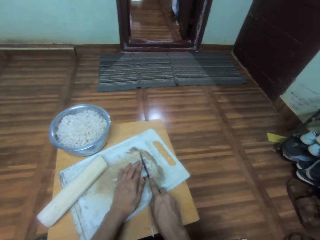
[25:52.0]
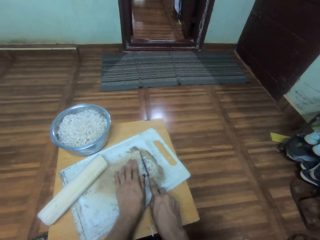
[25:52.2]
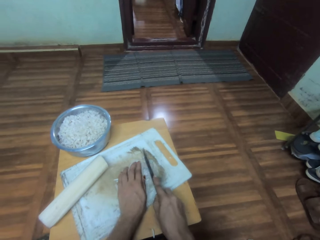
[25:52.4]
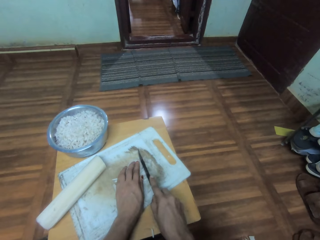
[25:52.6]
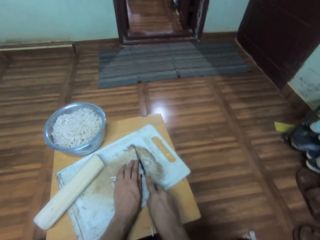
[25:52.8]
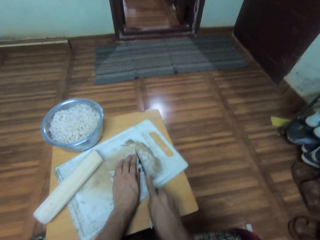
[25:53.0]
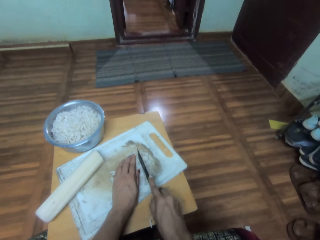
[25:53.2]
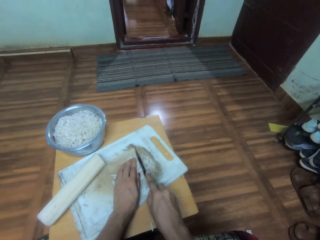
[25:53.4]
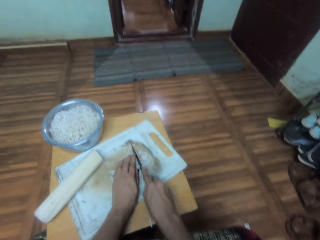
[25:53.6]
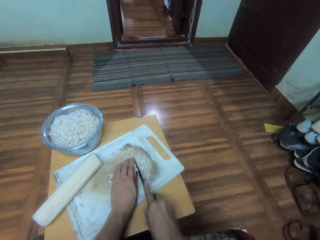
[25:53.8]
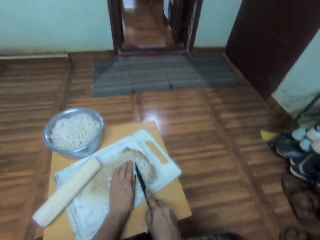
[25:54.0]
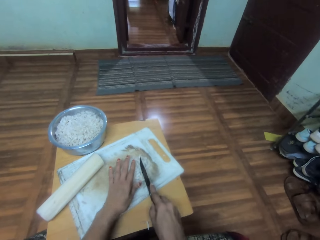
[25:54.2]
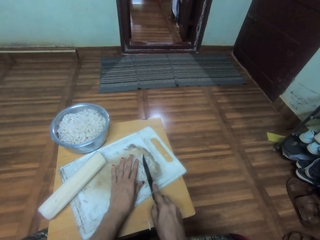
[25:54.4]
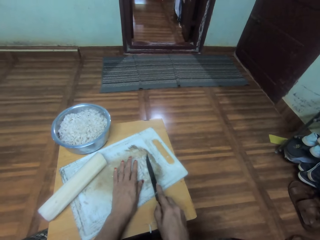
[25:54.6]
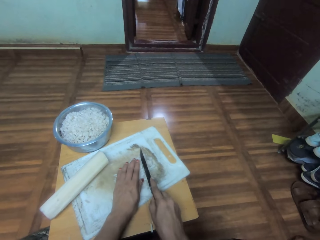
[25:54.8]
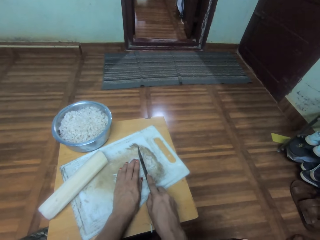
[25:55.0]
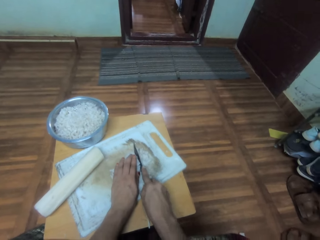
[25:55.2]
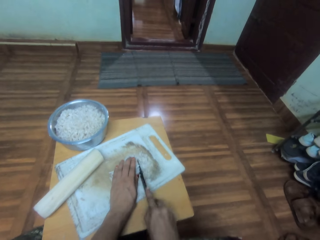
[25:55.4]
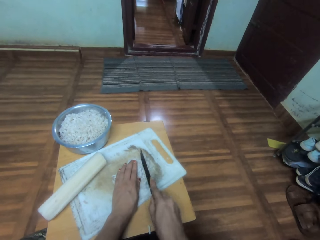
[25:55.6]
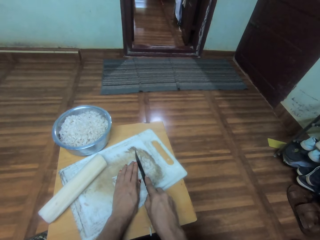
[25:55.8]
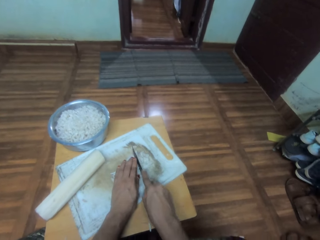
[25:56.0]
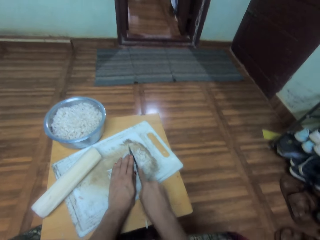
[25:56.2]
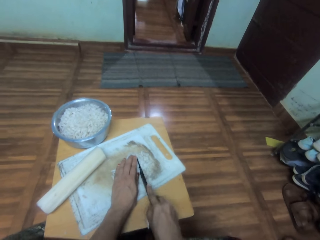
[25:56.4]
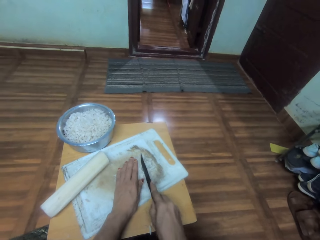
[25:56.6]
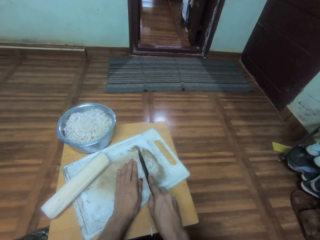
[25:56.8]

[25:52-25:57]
The camera wearer cuts something.

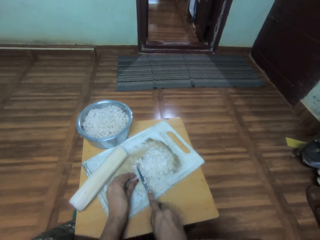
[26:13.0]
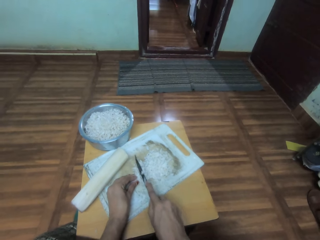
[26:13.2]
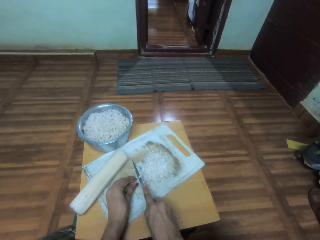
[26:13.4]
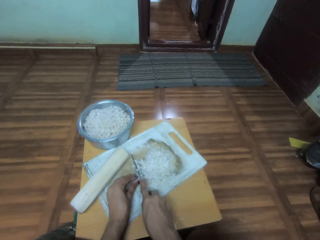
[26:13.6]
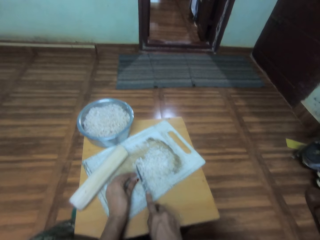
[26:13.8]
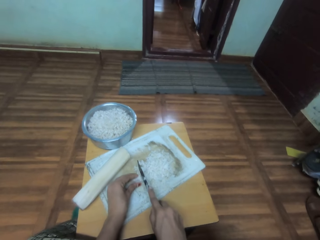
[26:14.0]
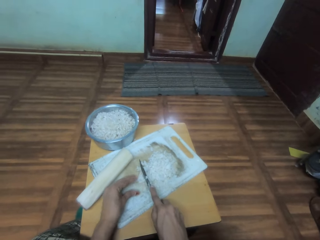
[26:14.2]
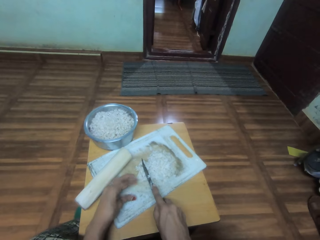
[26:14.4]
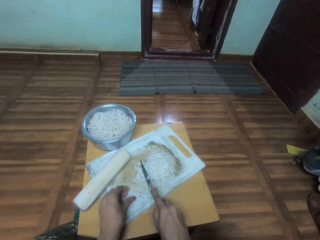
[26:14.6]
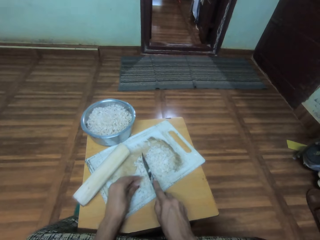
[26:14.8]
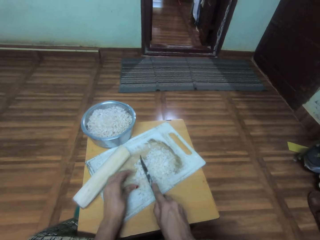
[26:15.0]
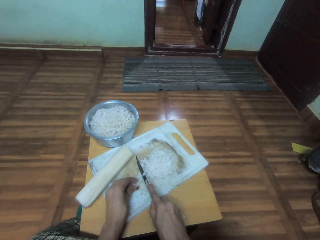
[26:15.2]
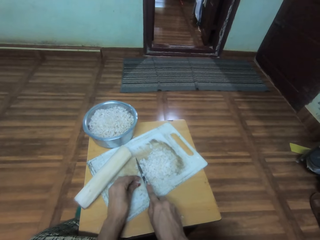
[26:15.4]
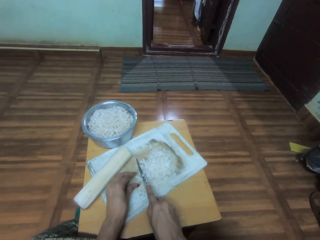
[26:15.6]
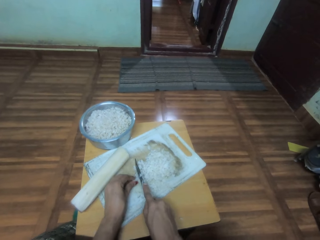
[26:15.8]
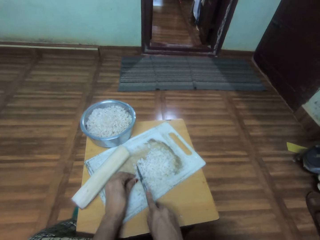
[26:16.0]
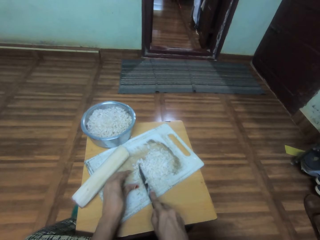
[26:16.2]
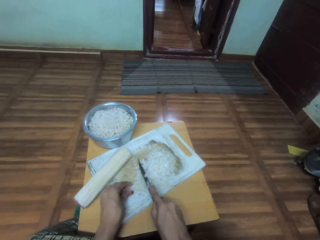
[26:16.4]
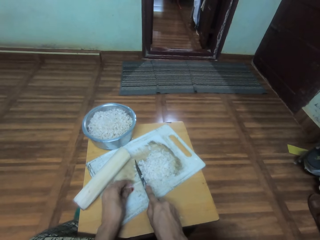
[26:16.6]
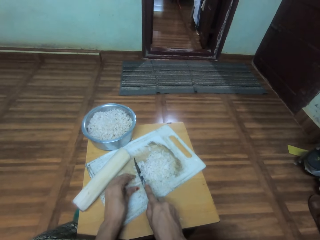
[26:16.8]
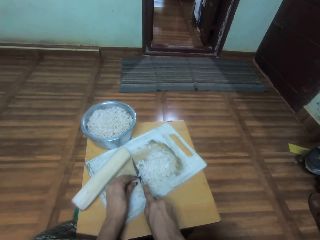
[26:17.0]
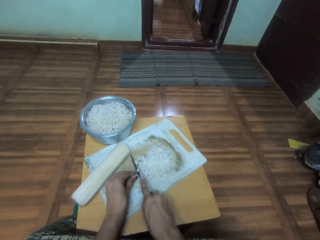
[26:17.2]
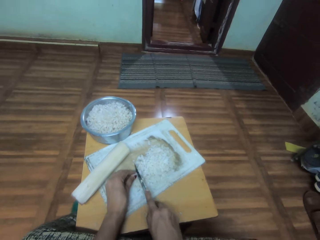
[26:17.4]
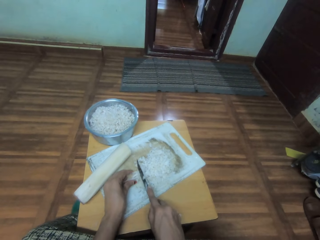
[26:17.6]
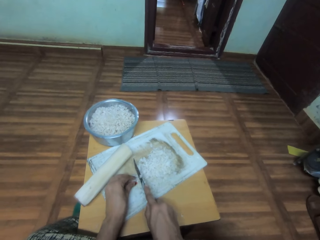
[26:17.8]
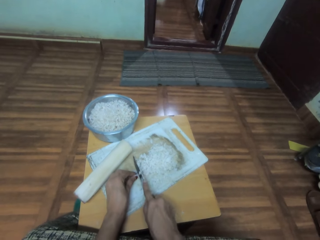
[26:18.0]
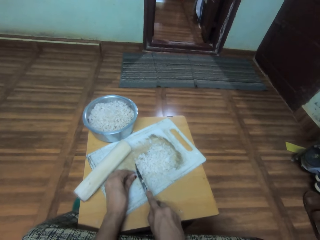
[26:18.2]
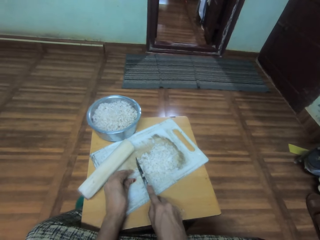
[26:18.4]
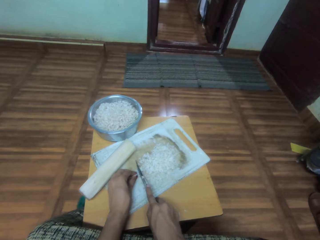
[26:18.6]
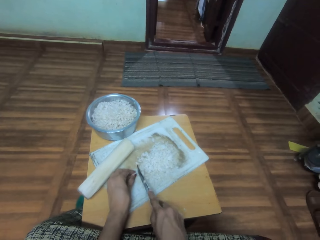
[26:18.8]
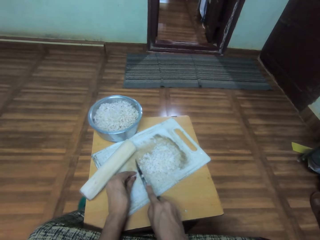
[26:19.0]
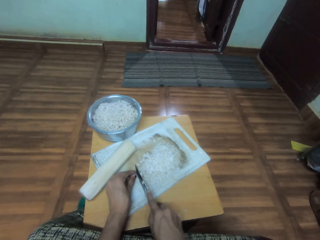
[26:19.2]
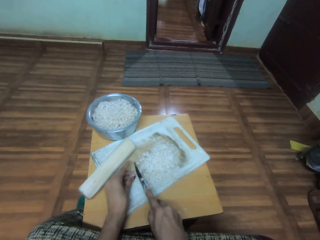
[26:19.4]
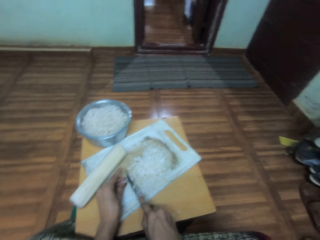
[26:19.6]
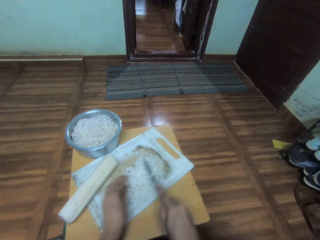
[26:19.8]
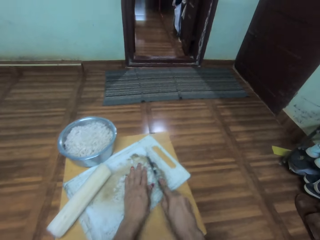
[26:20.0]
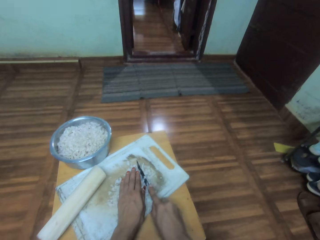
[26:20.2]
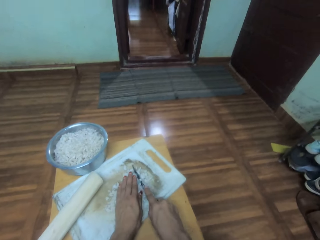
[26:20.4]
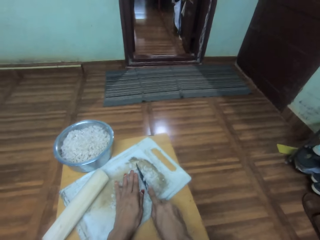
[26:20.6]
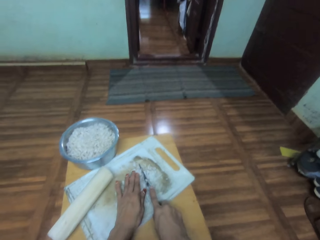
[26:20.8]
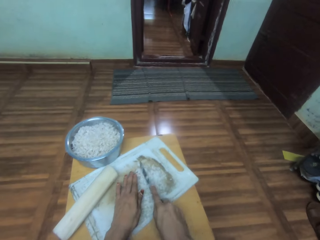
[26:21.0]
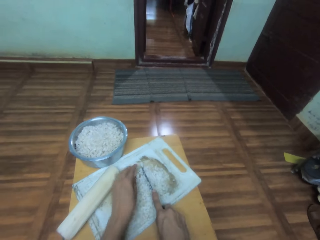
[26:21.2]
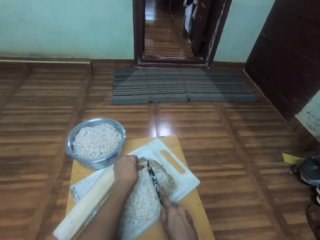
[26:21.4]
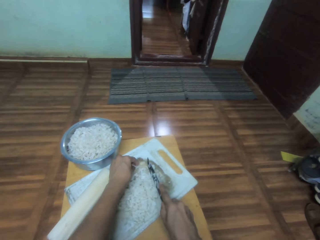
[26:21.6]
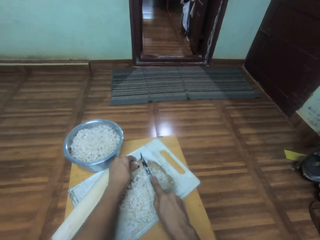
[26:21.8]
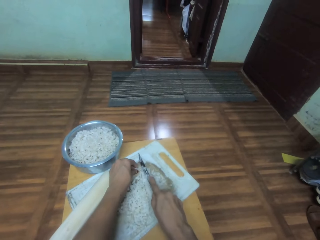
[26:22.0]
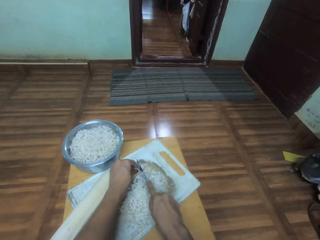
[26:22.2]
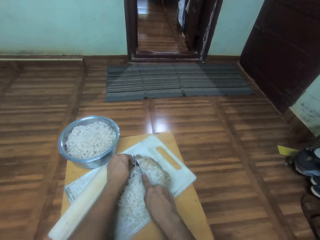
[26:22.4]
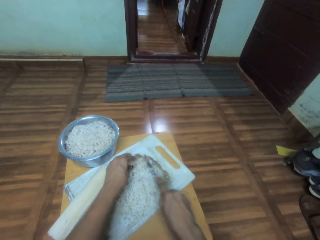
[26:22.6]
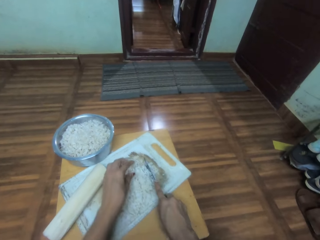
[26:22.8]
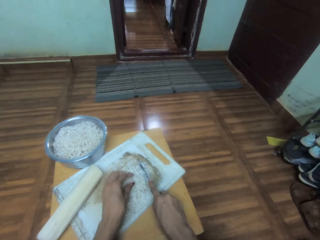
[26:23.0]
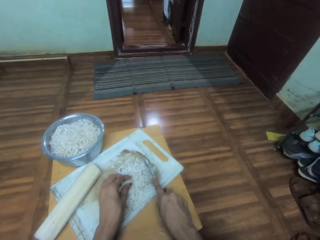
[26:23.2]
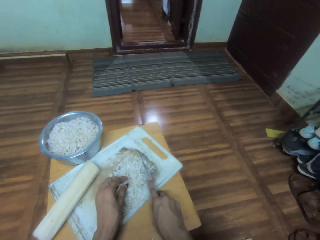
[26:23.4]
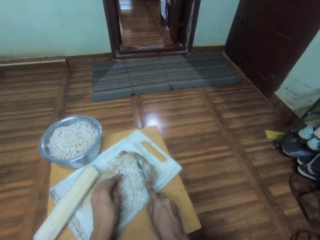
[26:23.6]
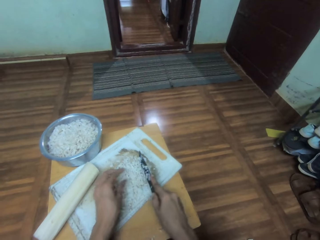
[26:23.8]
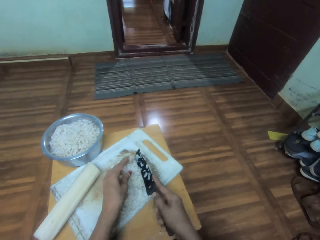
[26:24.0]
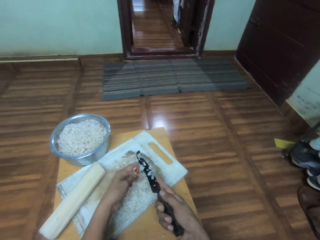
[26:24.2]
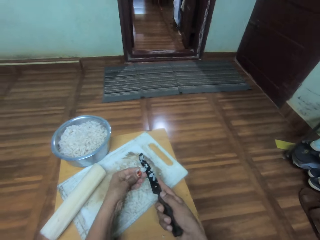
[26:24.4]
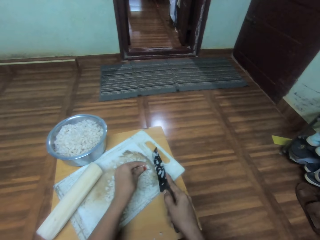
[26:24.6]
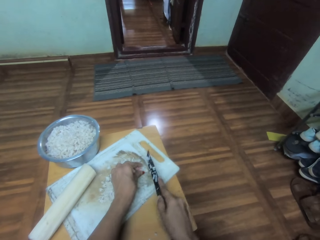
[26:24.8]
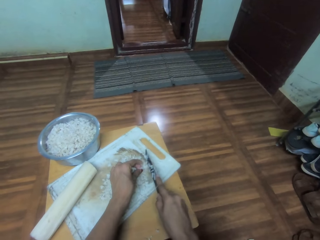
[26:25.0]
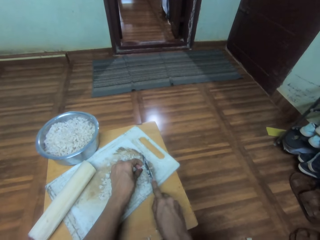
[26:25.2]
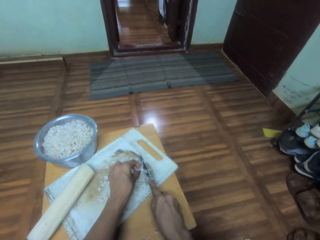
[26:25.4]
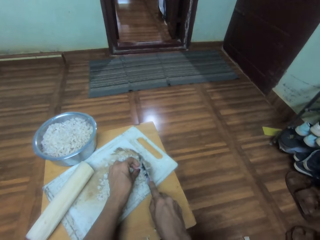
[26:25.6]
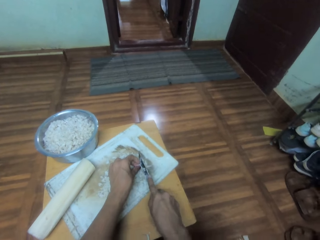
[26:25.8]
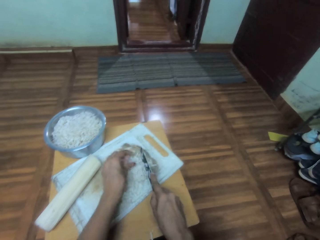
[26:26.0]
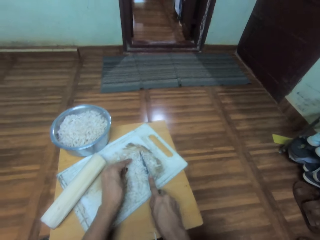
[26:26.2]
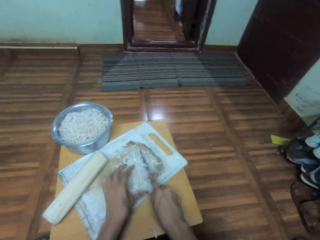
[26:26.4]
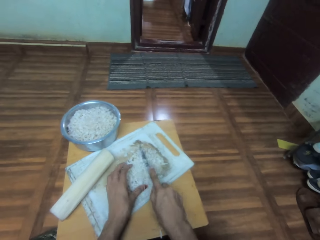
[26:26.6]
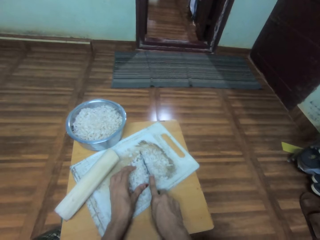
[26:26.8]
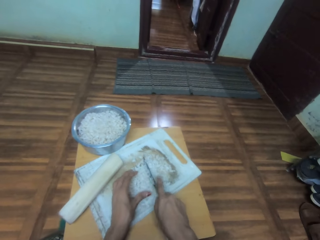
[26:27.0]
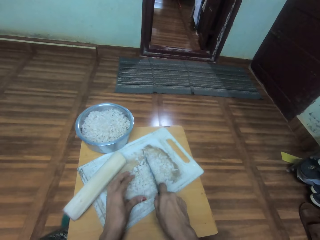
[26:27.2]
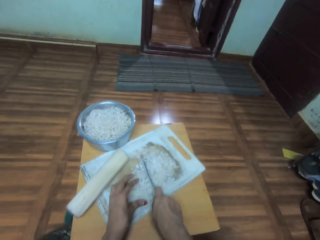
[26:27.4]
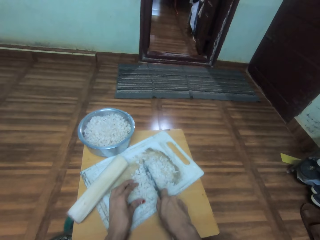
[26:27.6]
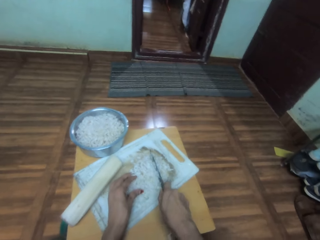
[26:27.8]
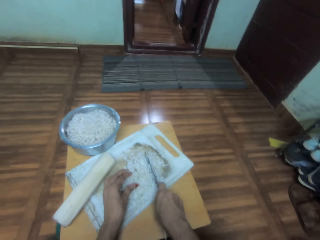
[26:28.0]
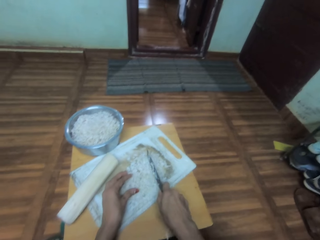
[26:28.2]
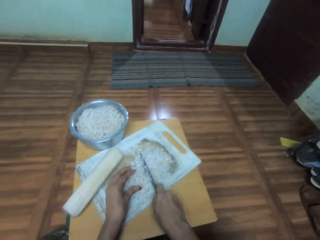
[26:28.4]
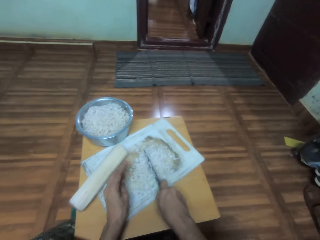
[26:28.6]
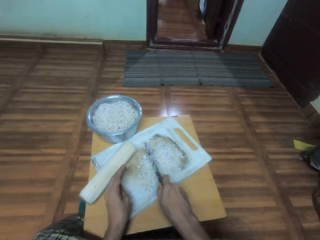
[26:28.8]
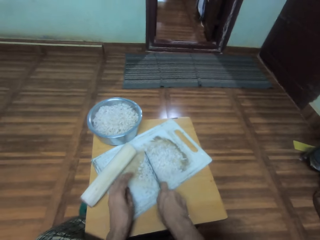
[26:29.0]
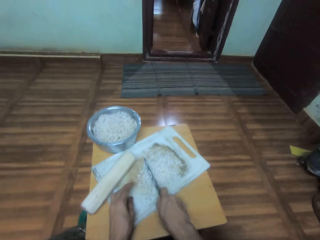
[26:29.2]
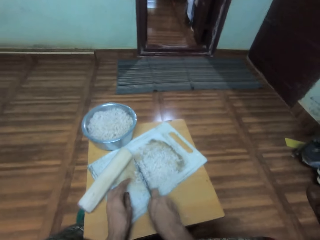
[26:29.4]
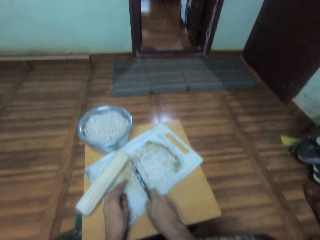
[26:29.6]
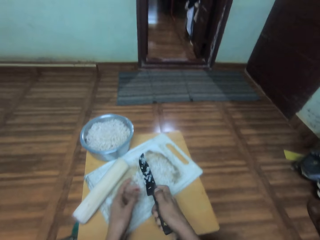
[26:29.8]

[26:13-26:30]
The camera wearer moves something, cuts something, touches something, cuts something, holds something, and cuts something.
